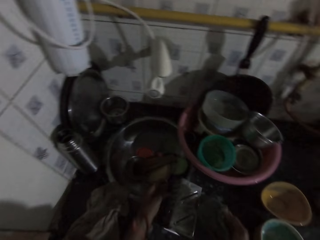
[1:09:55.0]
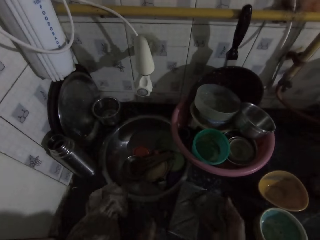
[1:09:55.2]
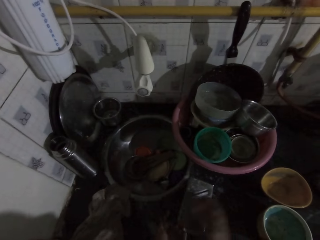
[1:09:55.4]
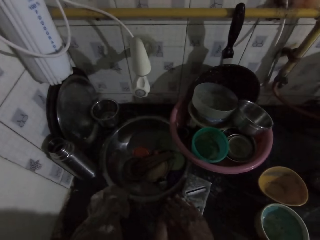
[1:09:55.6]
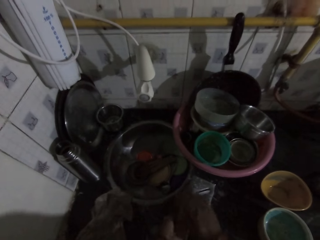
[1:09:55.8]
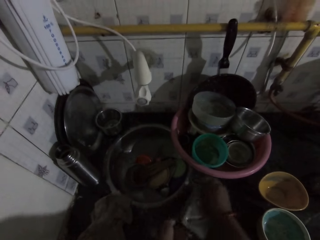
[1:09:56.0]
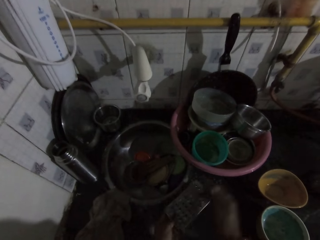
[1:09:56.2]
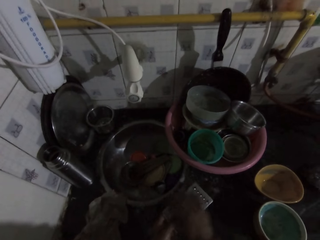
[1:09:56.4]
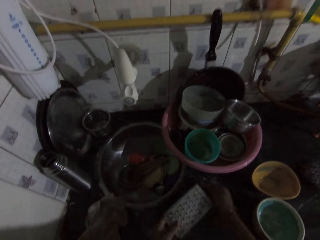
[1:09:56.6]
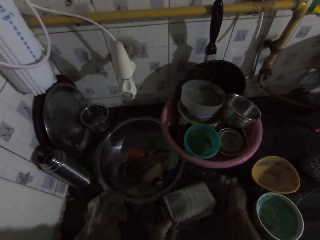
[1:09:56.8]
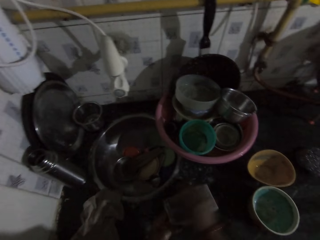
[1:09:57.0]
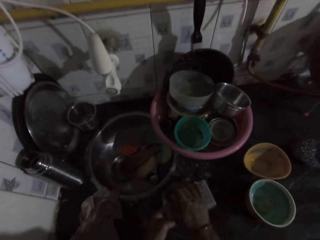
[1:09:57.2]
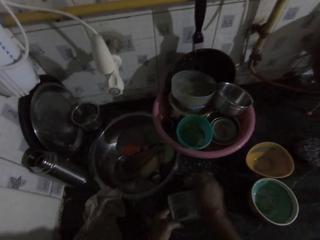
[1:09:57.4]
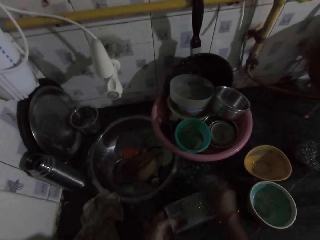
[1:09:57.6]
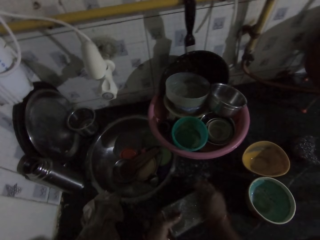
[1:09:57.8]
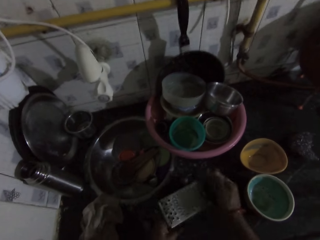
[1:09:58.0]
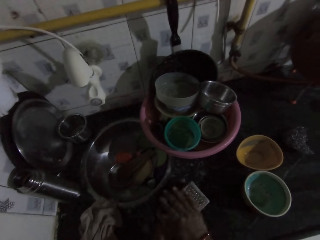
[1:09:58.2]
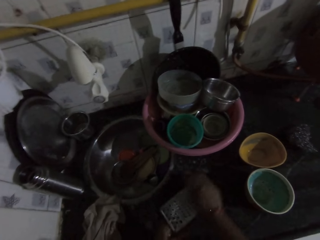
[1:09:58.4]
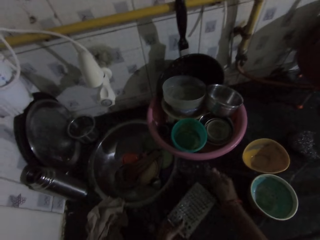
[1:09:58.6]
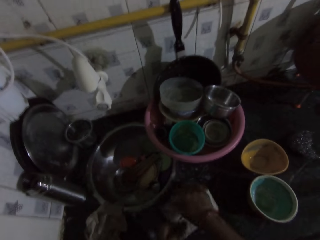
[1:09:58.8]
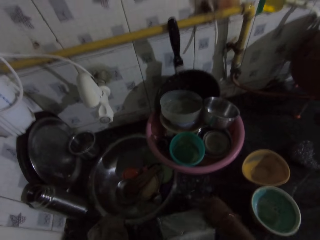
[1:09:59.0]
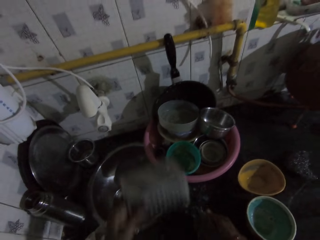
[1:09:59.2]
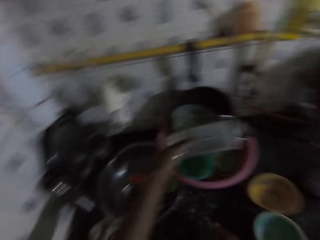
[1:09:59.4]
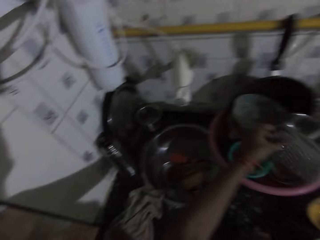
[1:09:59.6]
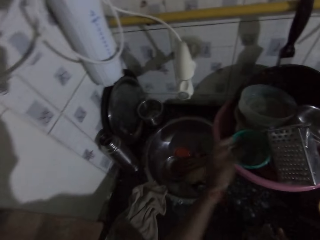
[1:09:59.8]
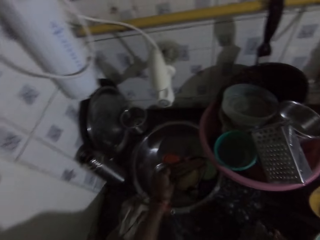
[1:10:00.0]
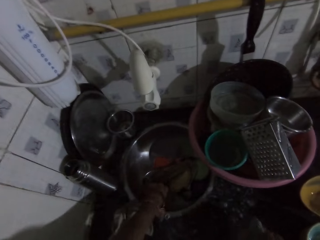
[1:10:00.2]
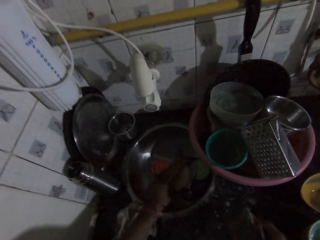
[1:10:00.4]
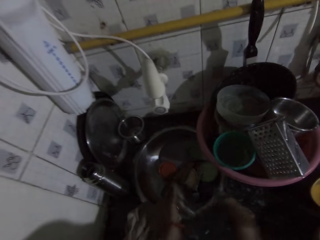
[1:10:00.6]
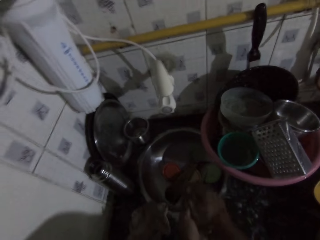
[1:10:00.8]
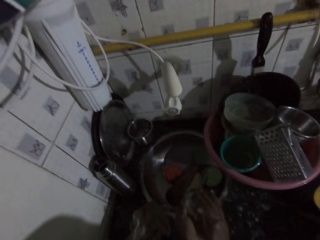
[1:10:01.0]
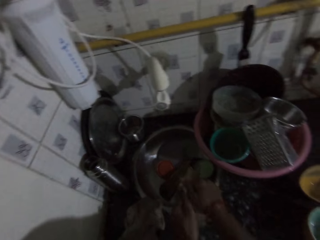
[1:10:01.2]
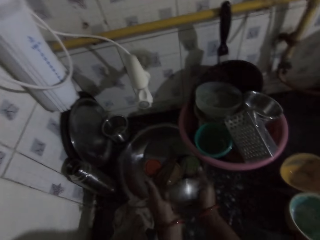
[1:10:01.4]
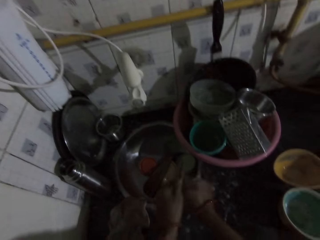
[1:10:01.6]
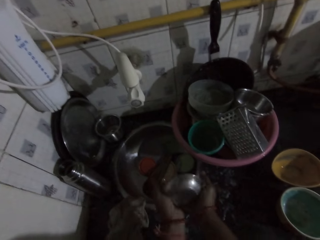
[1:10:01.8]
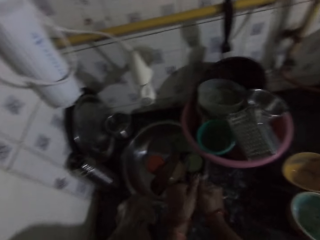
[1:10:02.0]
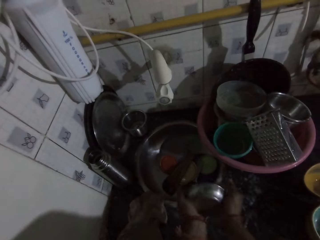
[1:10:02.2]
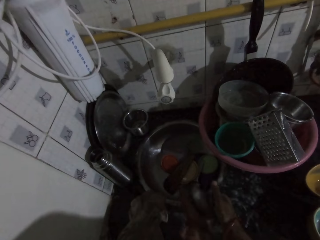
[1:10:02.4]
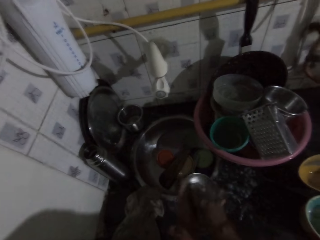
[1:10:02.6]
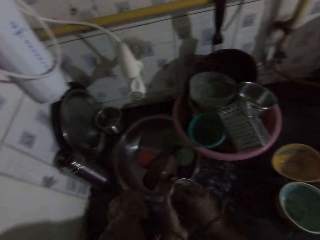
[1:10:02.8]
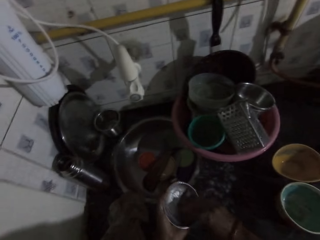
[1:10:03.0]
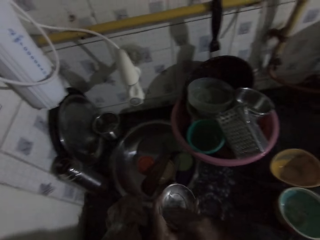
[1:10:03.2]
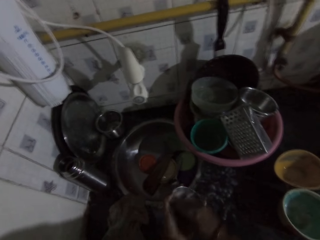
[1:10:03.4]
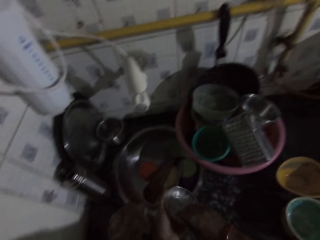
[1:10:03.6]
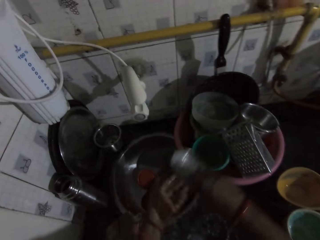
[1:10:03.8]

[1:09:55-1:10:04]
The camera wearer places the grater on the sink with her left hand. She washes the grater with the sponge in her right hand. She places the grater in the bowl with her left hand. She picks a plate from the sink with her left hand. She washes the plate with the sponge in her right hand.

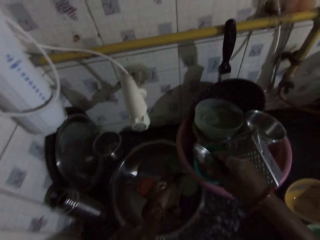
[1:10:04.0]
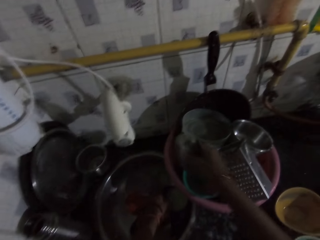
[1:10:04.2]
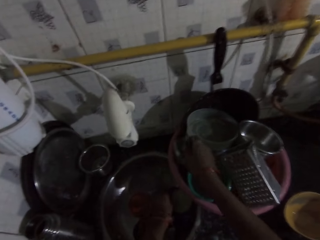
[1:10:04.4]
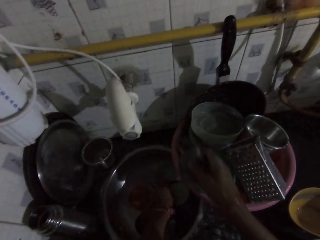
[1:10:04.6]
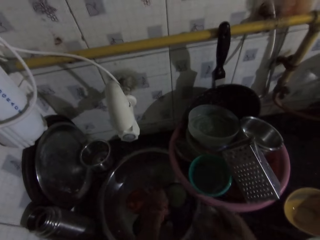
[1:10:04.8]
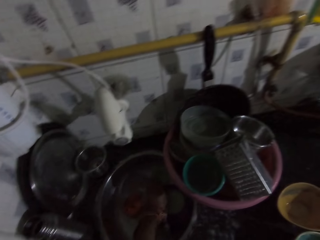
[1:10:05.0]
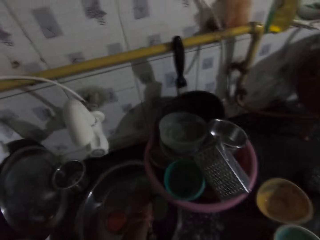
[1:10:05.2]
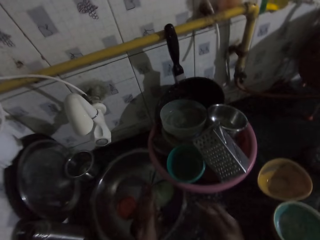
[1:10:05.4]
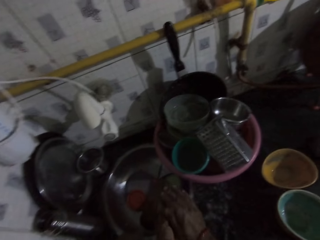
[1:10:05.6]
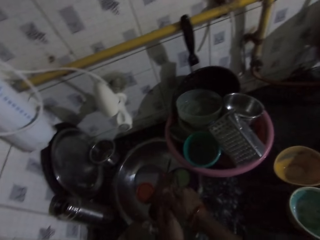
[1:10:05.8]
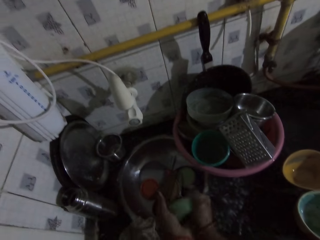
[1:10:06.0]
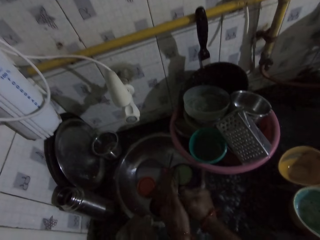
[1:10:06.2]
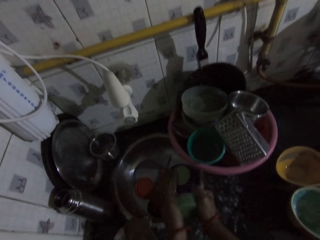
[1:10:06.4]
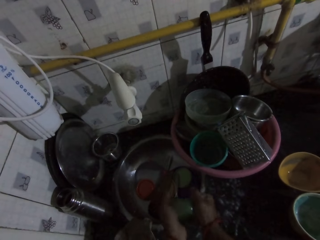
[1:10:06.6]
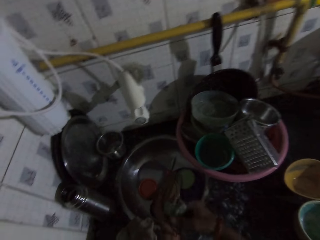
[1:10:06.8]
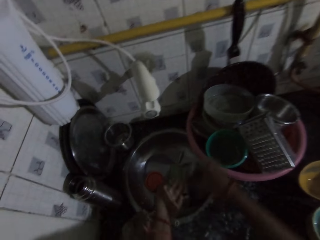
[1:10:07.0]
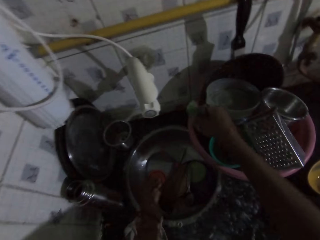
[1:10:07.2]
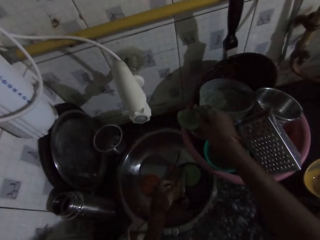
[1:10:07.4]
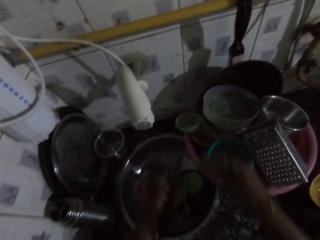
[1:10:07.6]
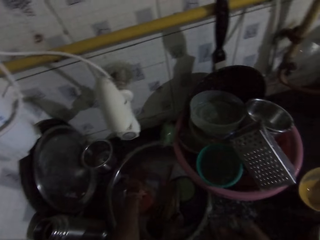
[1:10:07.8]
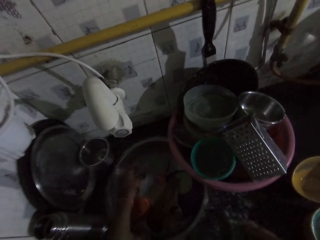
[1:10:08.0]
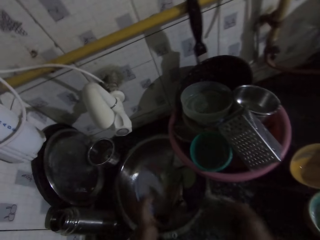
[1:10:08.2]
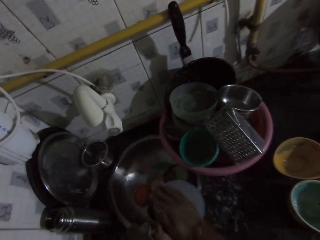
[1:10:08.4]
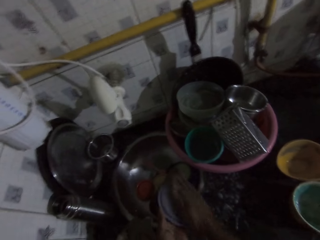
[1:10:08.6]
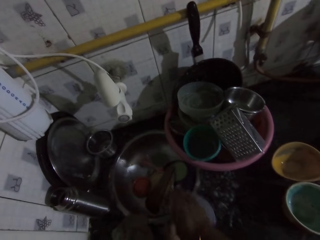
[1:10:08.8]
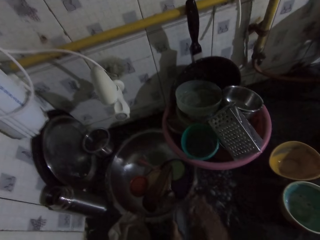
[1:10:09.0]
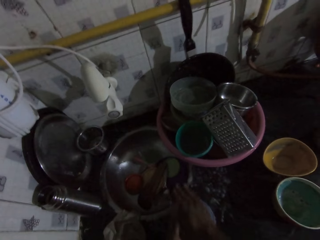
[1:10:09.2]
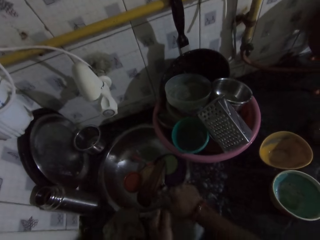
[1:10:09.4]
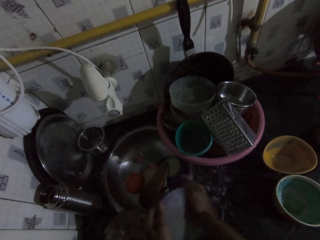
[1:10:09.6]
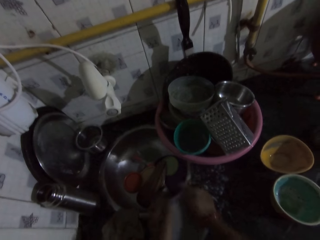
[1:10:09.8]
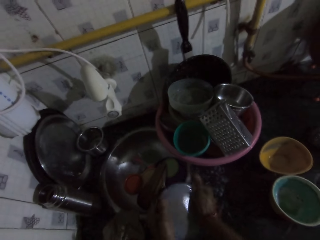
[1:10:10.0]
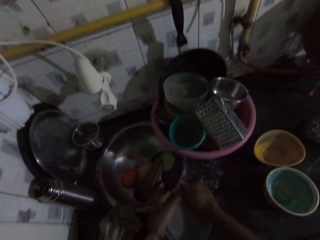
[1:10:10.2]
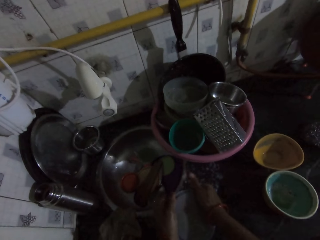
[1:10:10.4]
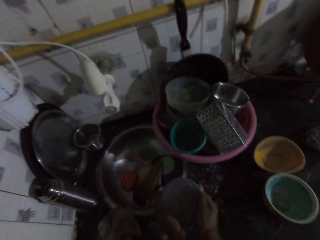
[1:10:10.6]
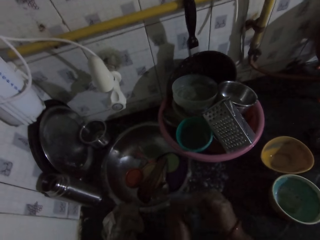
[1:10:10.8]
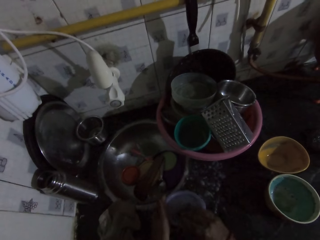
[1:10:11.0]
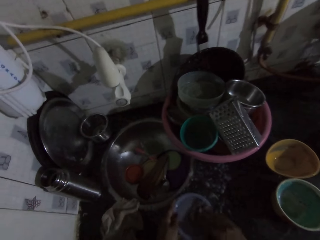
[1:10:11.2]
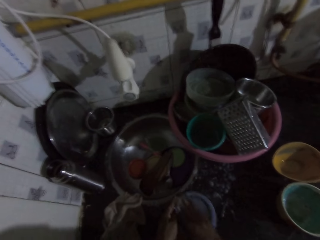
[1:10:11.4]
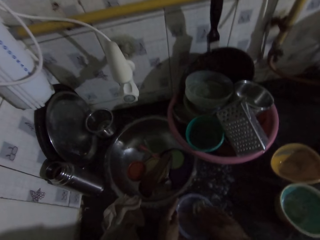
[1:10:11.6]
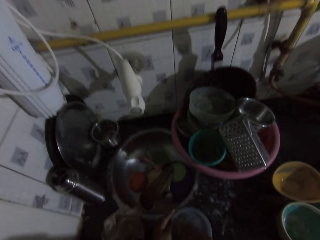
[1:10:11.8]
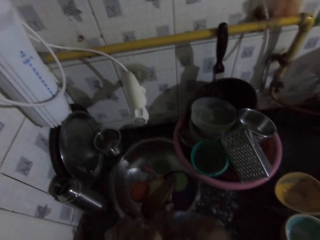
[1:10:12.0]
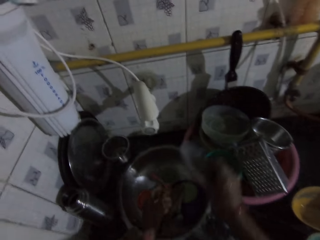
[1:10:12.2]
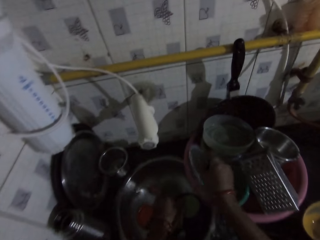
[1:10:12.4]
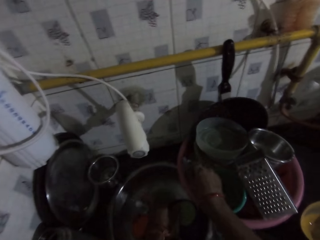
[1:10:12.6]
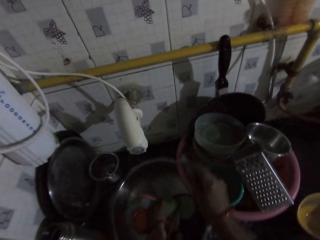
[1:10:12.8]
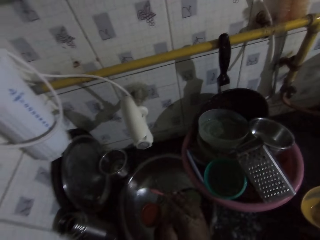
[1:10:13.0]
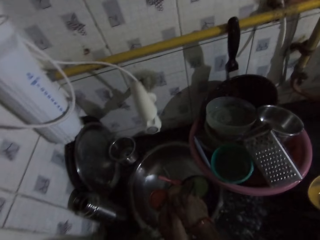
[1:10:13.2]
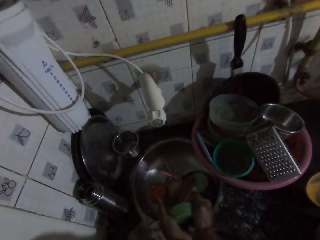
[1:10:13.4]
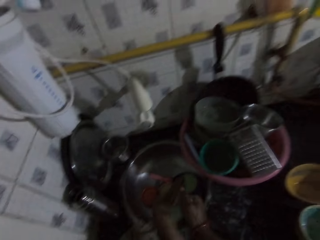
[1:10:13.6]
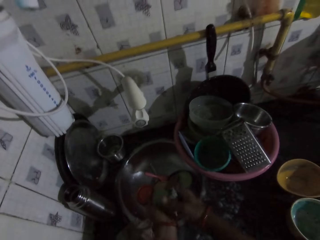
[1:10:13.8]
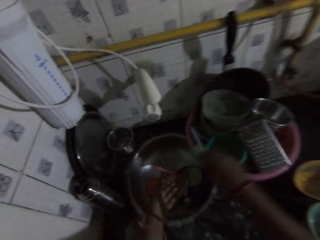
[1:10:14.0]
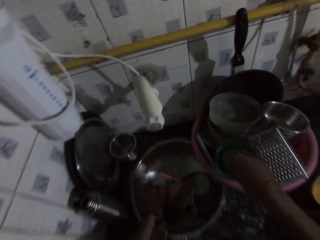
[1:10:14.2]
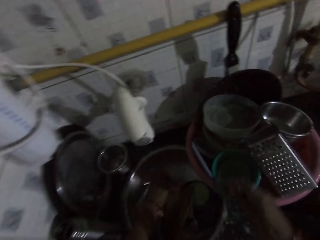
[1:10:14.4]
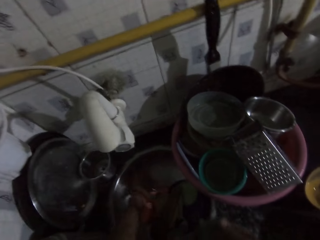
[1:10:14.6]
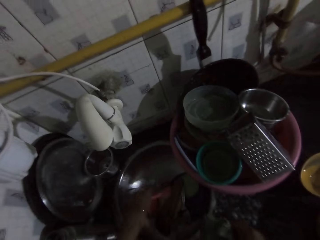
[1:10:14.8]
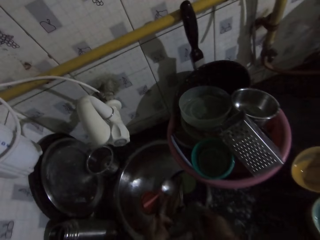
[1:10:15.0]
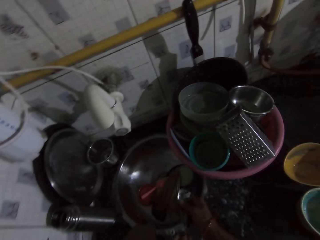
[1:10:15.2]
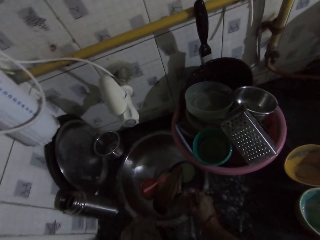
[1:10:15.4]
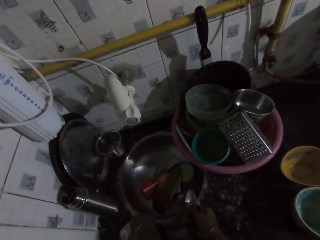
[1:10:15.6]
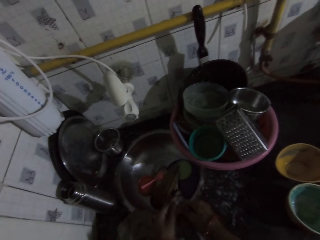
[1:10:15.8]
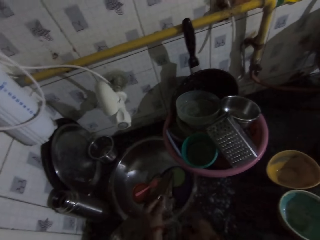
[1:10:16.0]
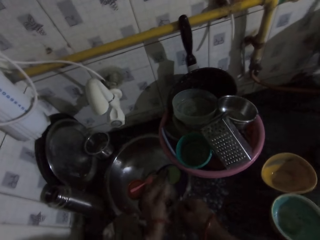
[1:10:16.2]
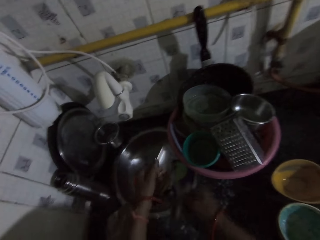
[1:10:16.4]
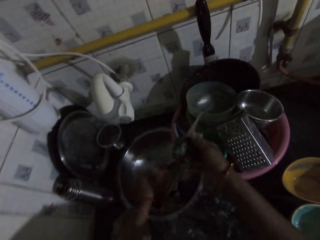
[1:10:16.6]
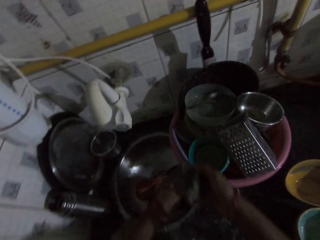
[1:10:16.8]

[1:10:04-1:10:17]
The camera wearer places the plate in the bowl with her right hand. She picks a plate from the sink with her left hand. She washes the plate with the sponge in her right hand. She places the plate in the bowl with her right hand. She picks a plate from the sink with her left hand. She washes the plate with the sponge in her right hand. She places the plate on the sink with her hands. She places the plate in the bowl on the sink with her right hand. She picks a plate from the sink with her left hand. She washes the plate with the sponge in her right hand. She places the plate in the bowl on the sink with her right hand. She picks a spoon from the sink with her left hand. She washes the spoon with the sponge in her right hand.
